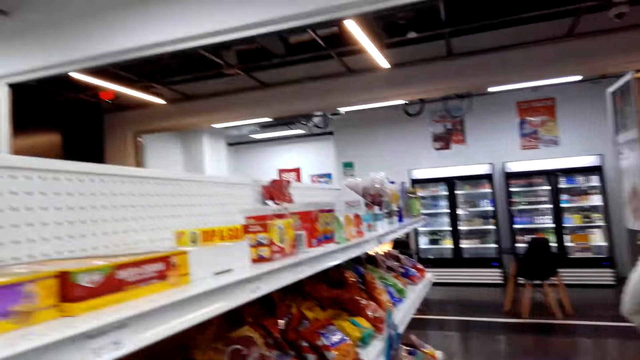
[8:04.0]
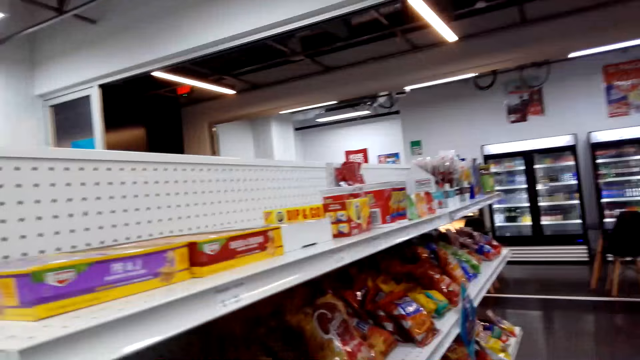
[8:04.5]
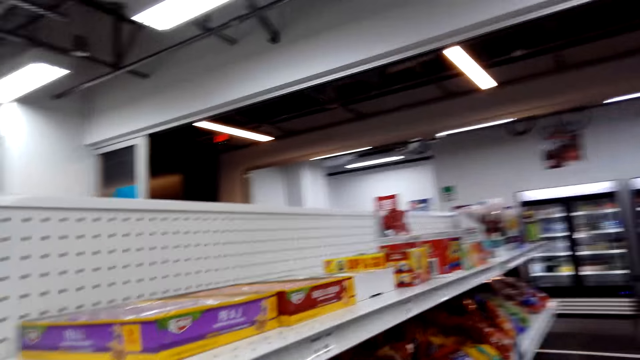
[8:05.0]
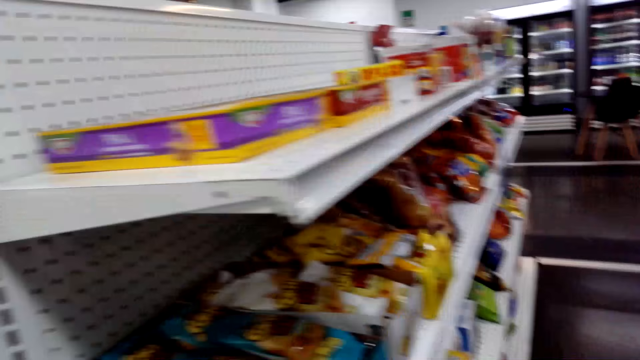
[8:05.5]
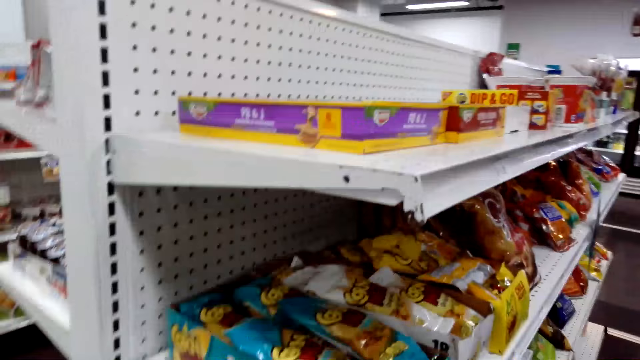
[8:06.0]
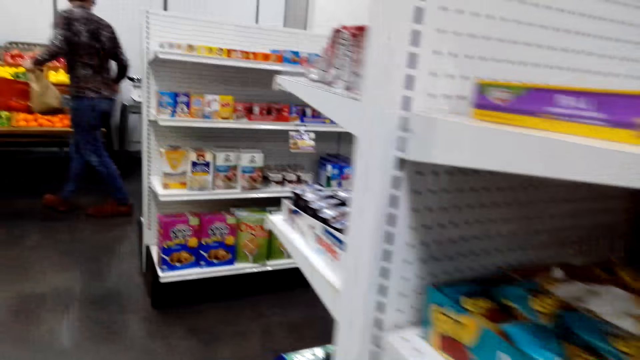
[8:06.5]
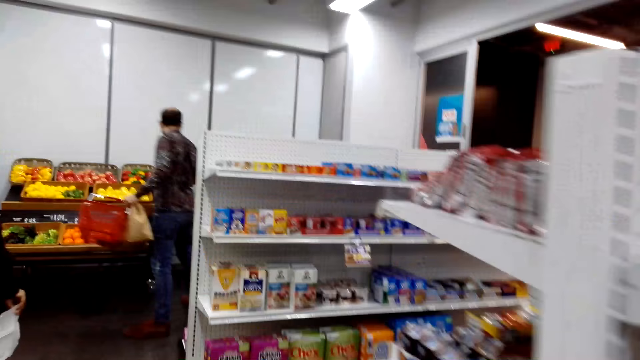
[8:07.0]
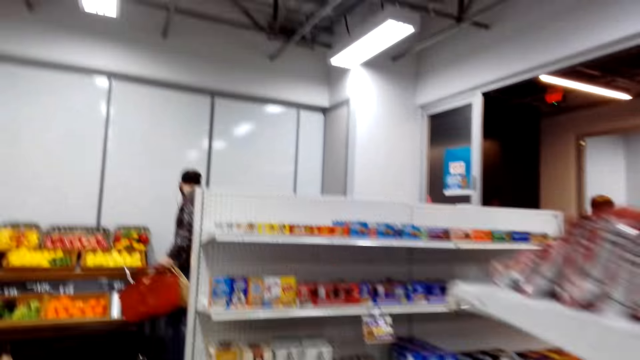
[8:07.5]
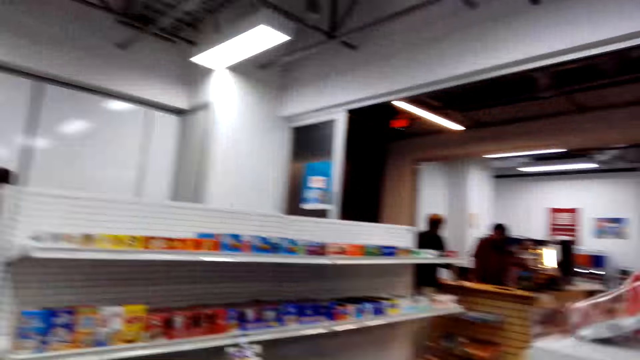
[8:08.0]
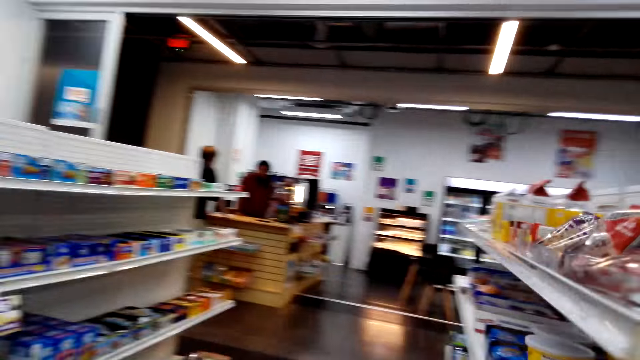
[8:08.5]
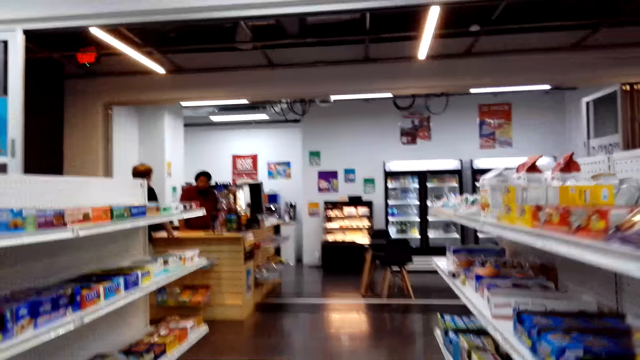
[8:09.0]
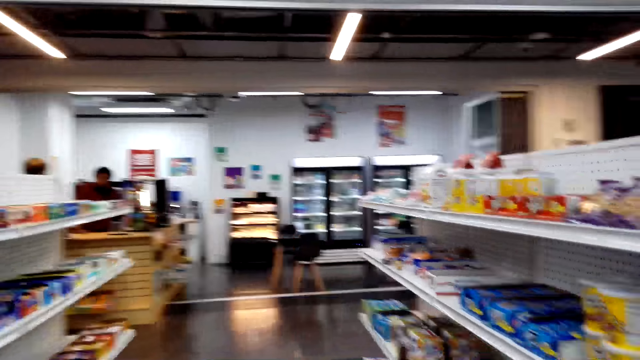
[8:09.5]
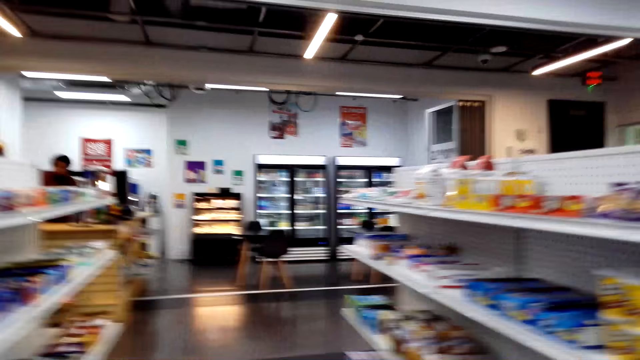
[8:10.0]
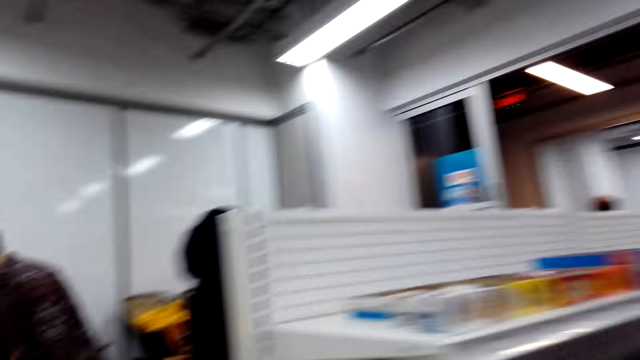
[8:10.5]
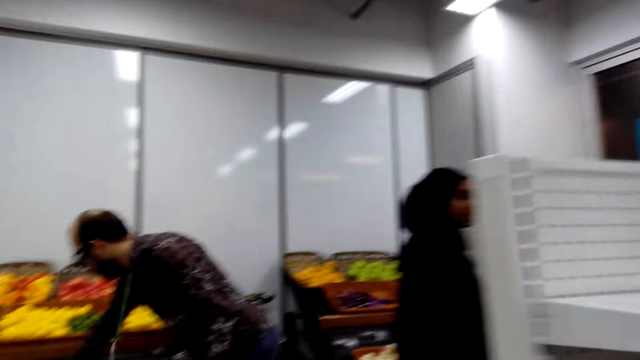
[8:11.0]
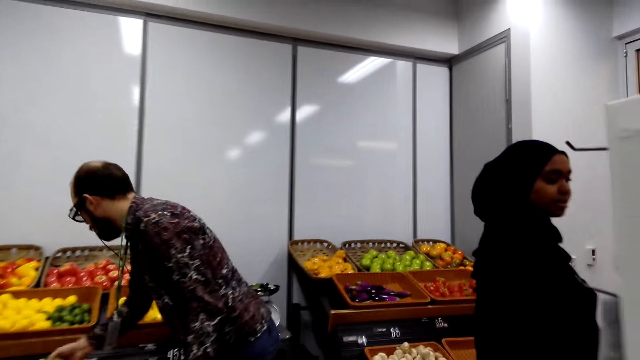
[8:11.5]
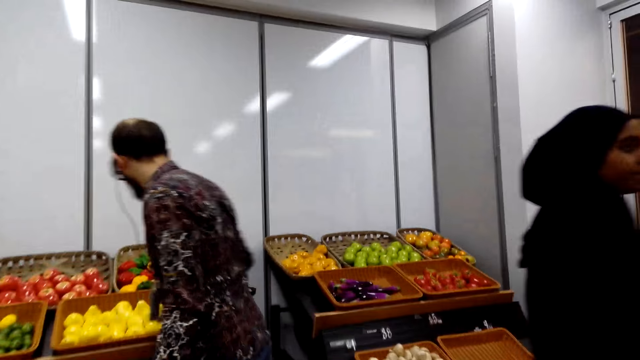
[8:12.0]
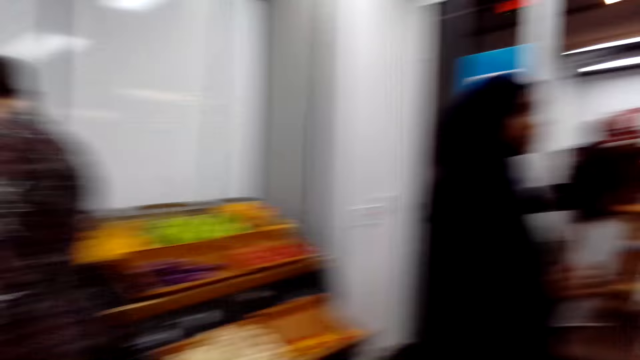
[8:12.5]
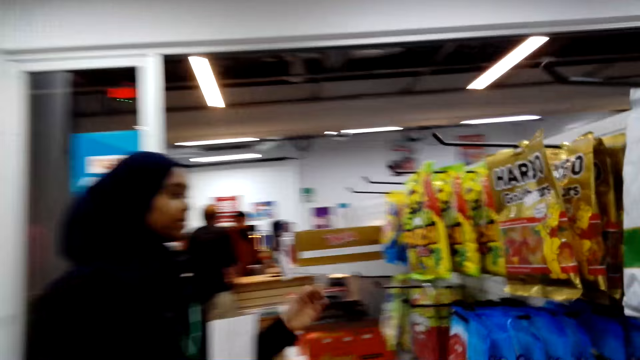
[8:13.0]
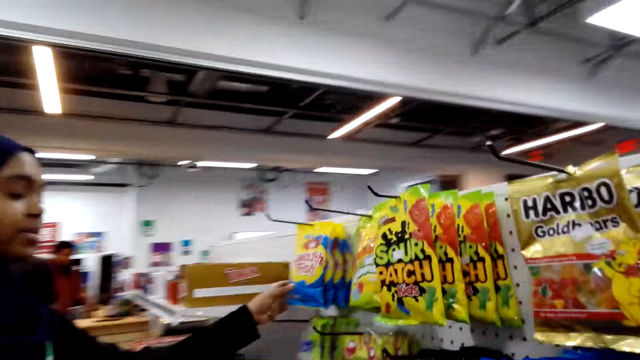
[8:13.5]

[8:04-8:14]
The camera wearer turns around. They walk around.

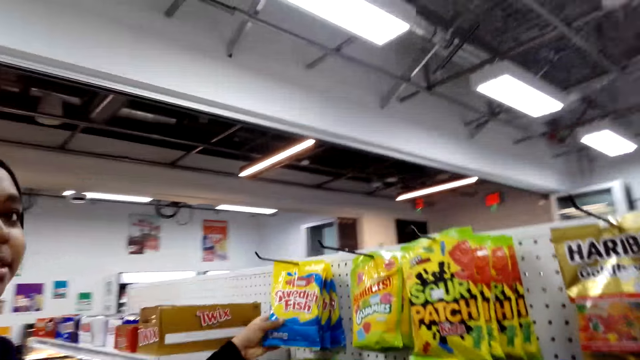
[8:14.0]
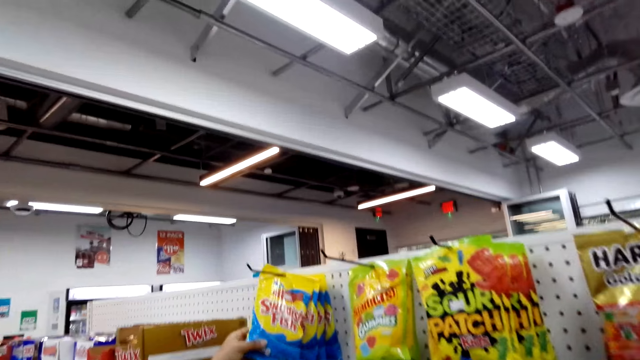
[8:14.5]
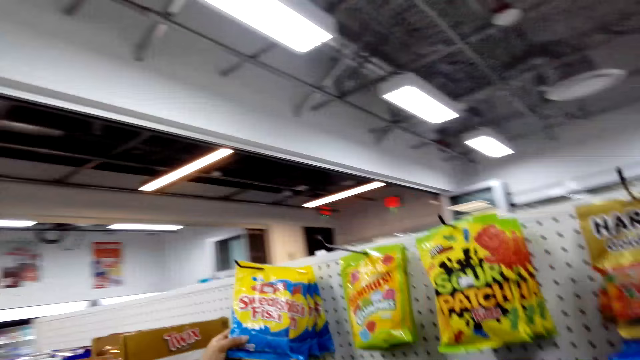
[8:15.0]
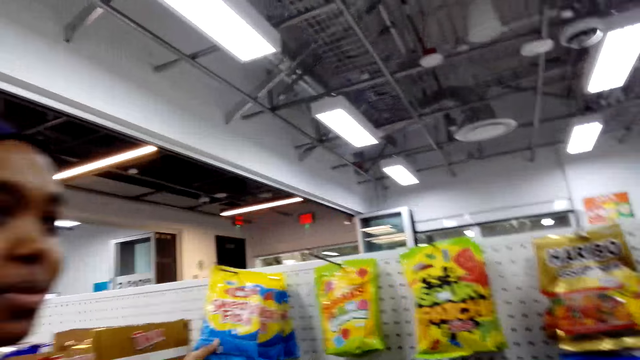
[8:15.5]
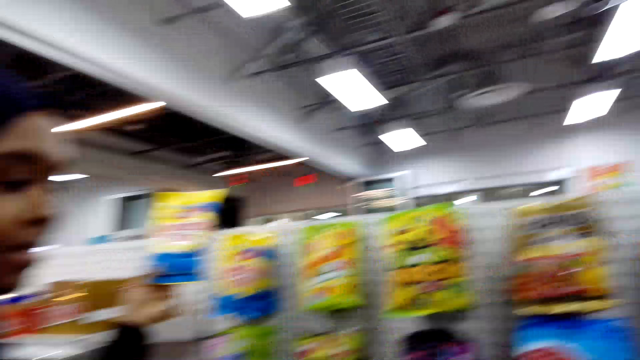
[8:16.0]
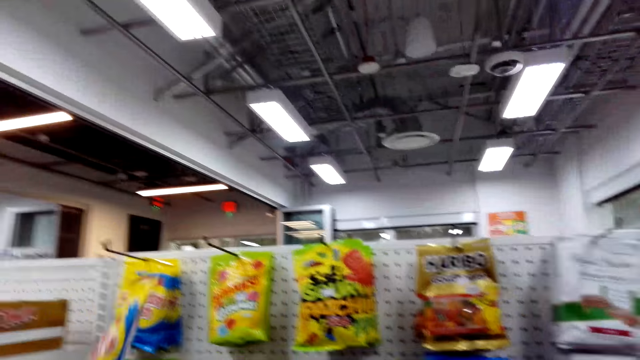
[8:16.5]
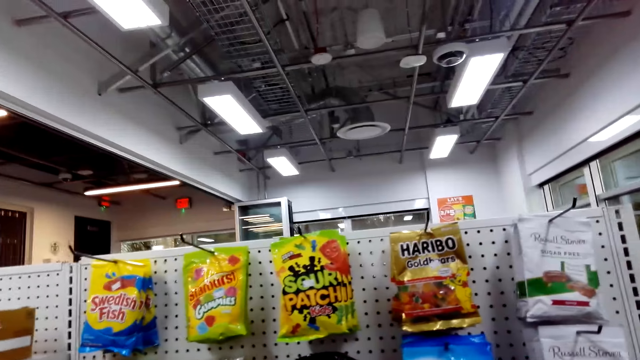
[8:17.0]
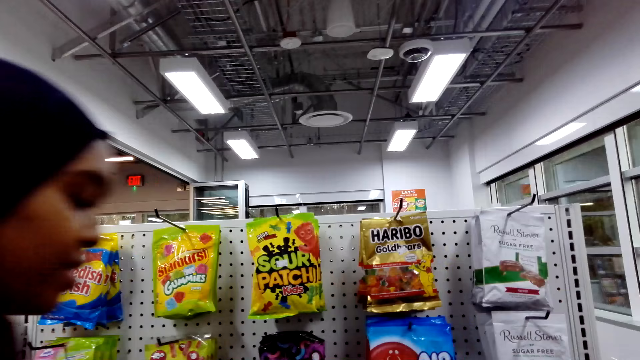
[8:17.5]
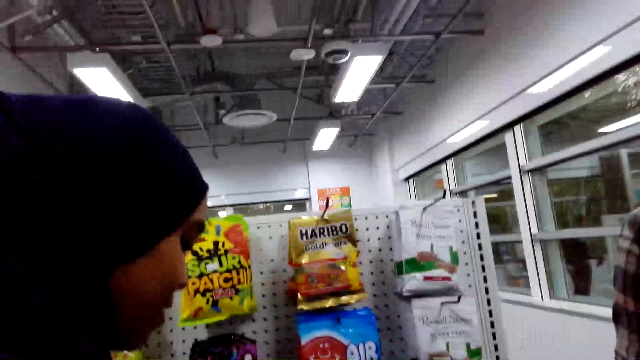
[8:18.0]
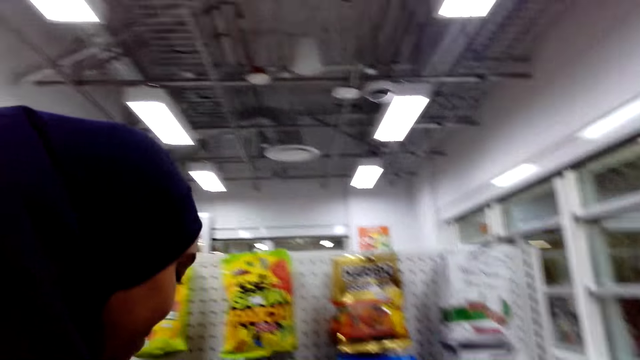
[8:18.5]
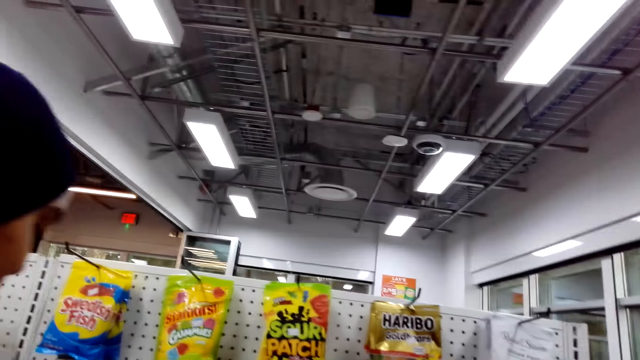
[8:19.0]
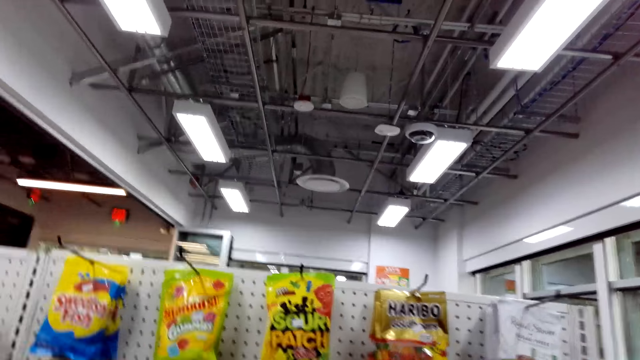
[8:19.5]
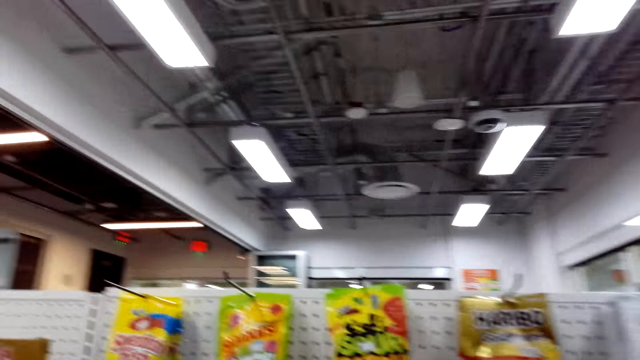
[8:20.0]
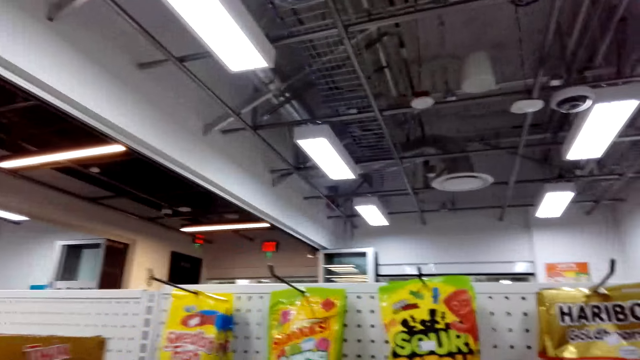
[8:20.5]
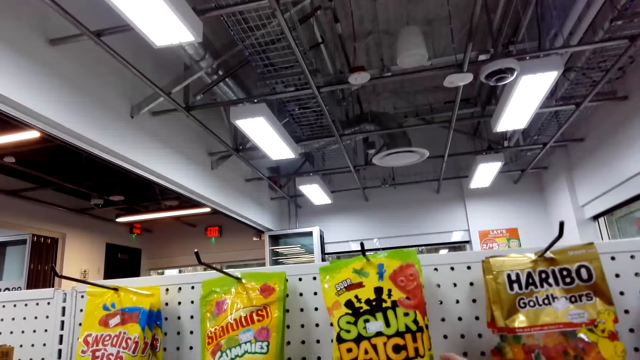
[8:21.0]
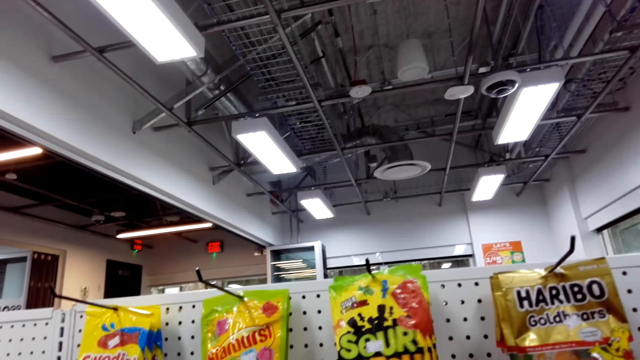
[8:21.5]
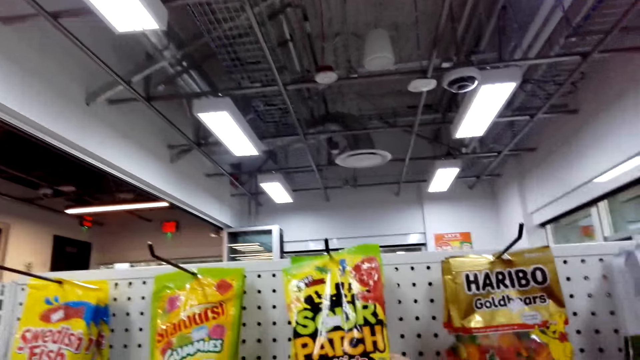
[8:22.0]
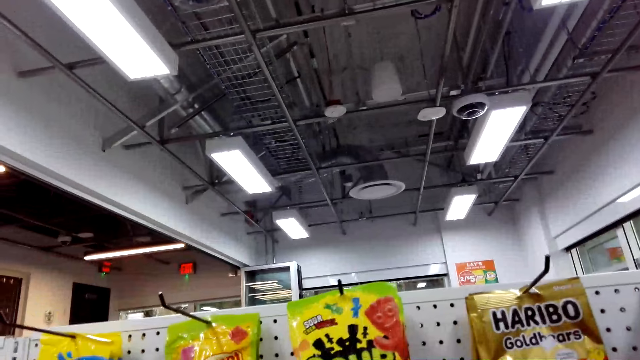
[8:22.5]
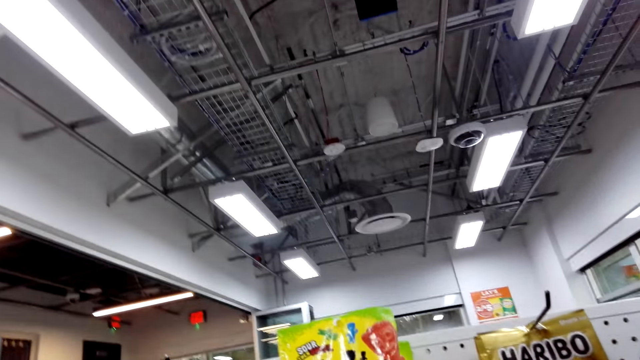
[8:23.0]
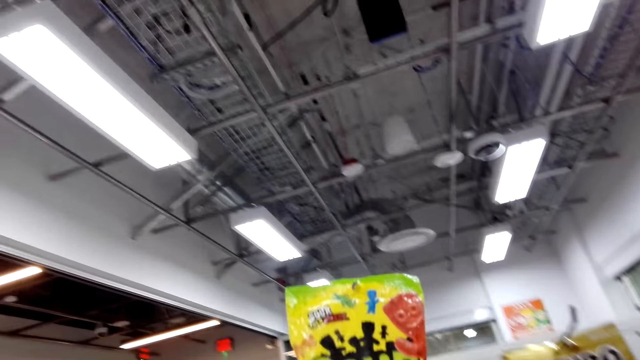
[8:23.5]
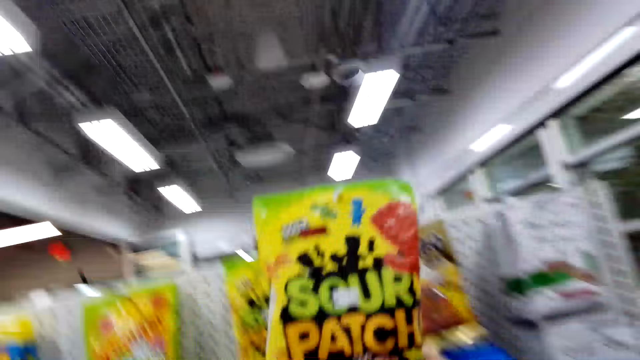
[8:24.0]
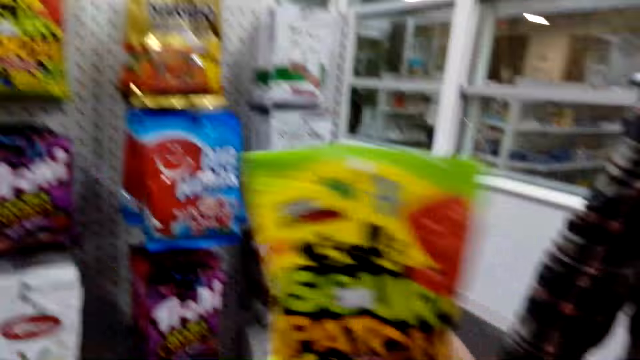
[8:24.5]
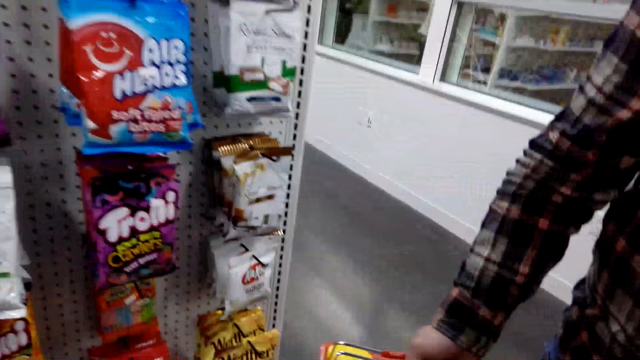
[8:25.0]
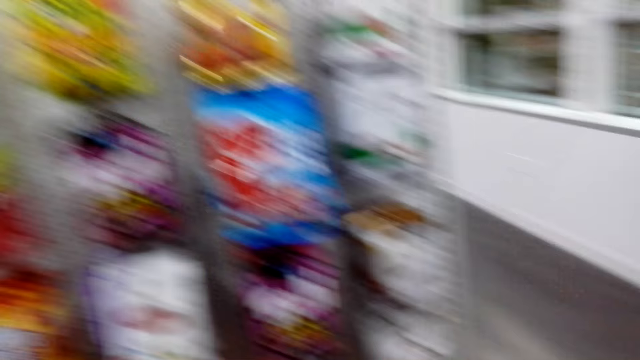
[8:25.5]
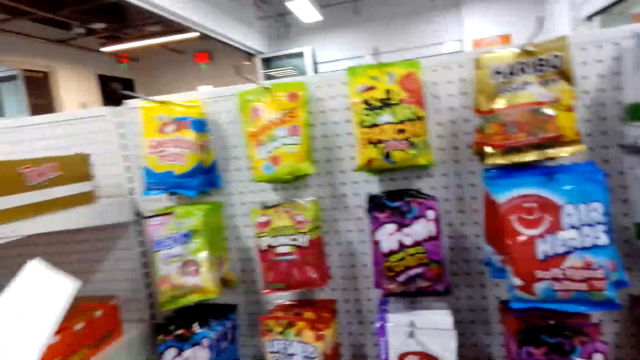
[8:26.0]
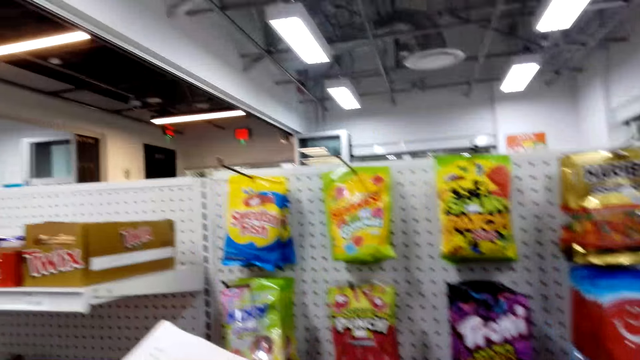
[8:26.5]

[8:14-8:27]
A woman picks up the sweet candy. The woman puts items on the shopping basket. The woman picks up the sour punch.
